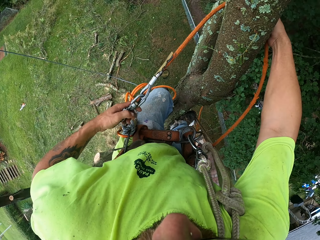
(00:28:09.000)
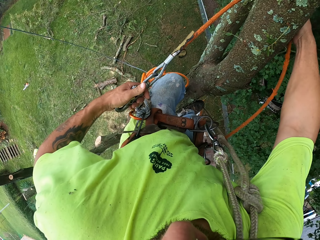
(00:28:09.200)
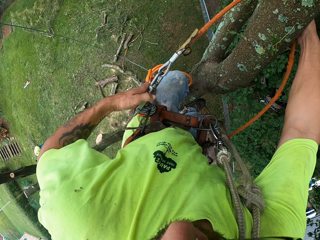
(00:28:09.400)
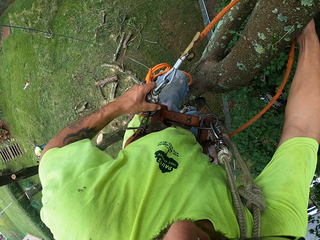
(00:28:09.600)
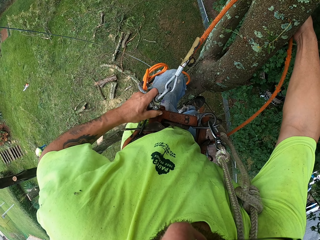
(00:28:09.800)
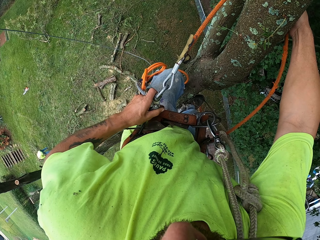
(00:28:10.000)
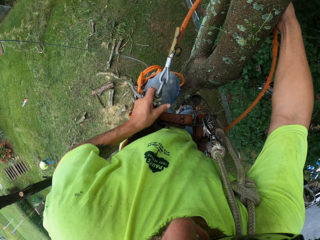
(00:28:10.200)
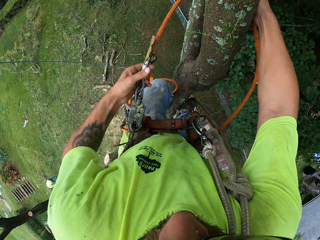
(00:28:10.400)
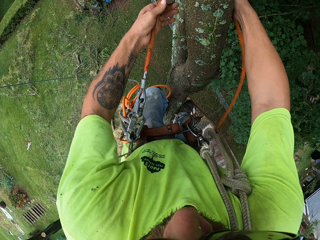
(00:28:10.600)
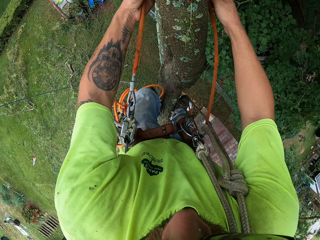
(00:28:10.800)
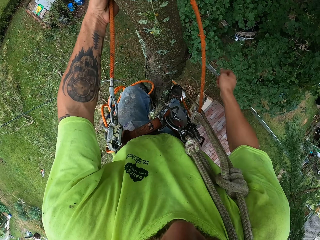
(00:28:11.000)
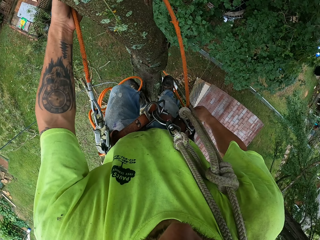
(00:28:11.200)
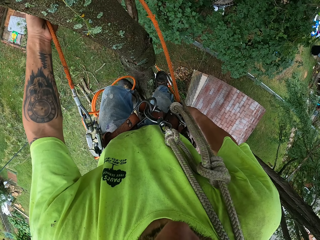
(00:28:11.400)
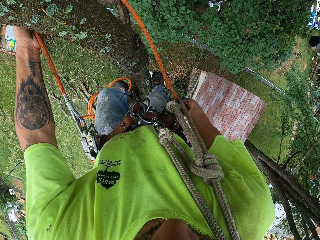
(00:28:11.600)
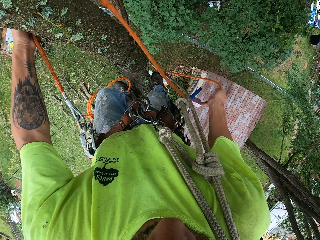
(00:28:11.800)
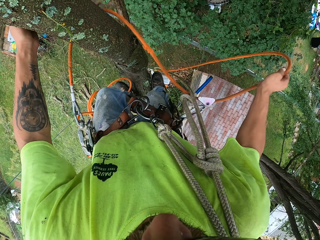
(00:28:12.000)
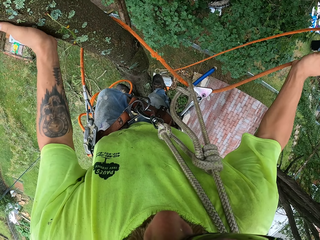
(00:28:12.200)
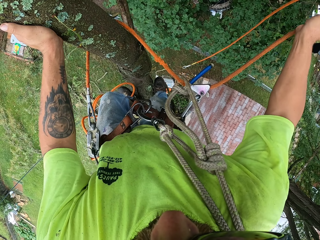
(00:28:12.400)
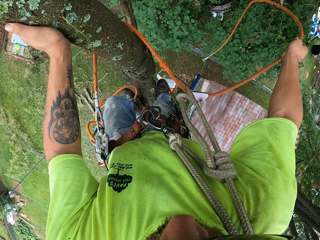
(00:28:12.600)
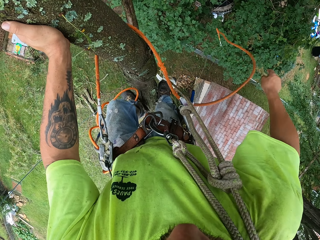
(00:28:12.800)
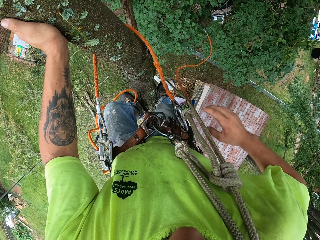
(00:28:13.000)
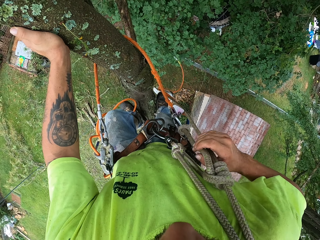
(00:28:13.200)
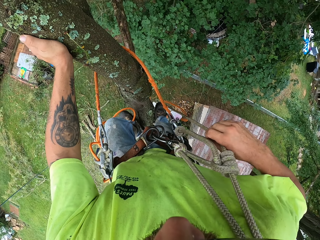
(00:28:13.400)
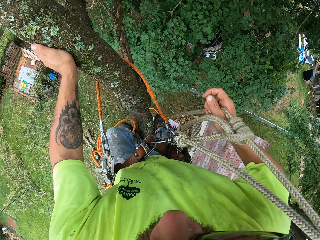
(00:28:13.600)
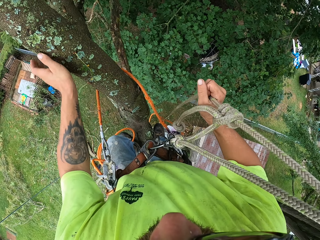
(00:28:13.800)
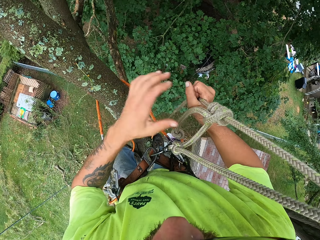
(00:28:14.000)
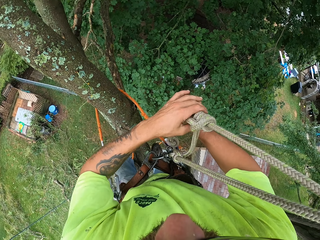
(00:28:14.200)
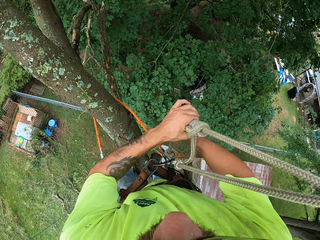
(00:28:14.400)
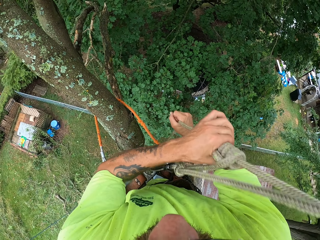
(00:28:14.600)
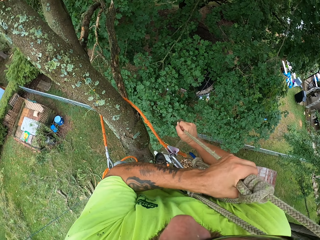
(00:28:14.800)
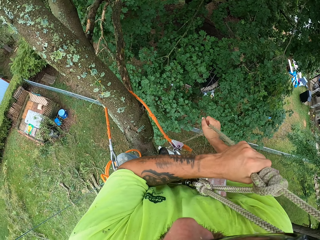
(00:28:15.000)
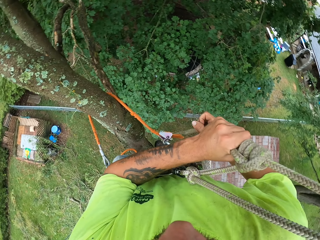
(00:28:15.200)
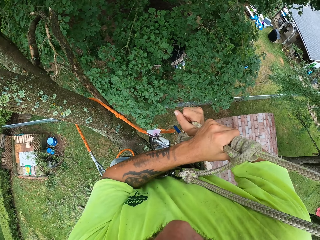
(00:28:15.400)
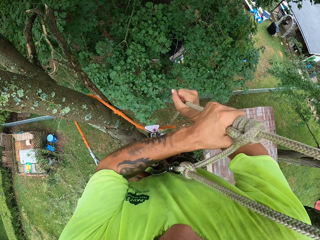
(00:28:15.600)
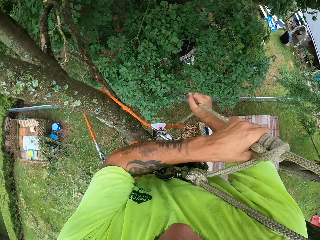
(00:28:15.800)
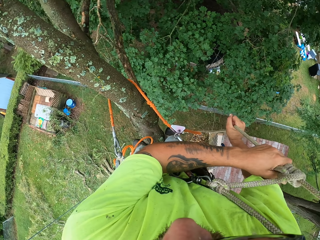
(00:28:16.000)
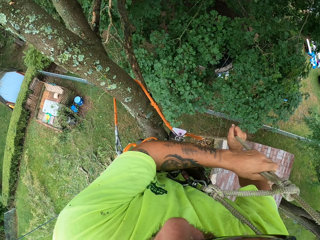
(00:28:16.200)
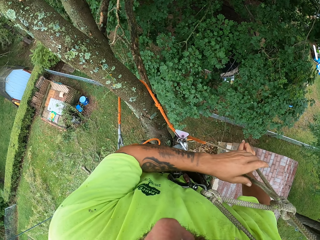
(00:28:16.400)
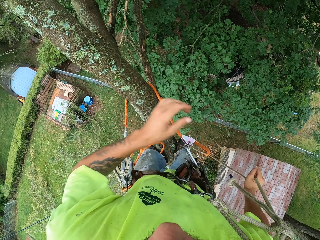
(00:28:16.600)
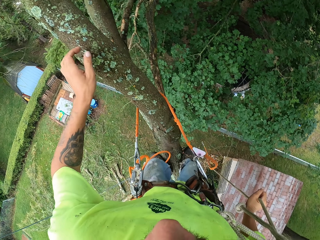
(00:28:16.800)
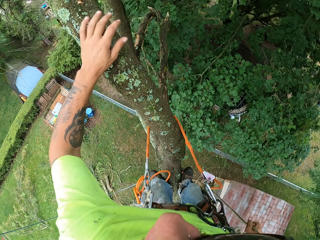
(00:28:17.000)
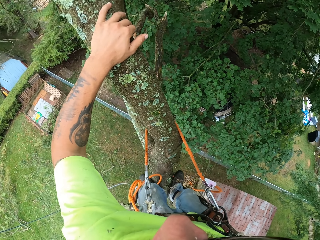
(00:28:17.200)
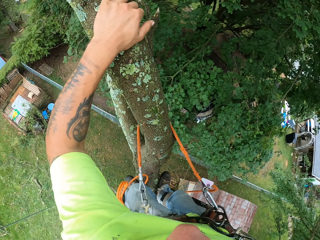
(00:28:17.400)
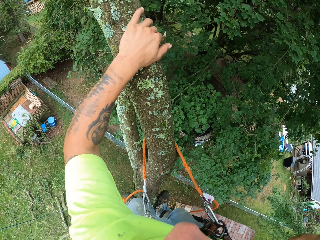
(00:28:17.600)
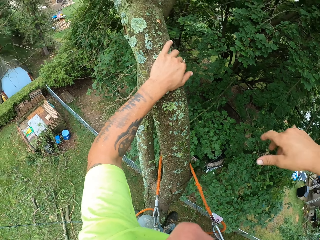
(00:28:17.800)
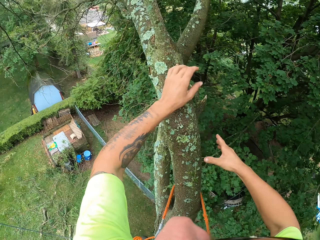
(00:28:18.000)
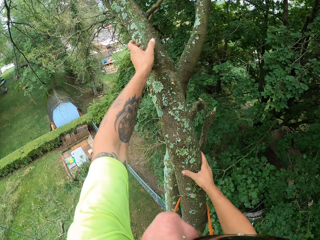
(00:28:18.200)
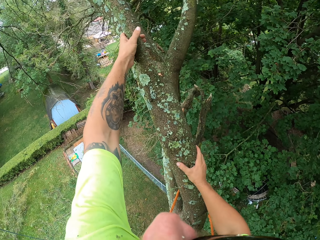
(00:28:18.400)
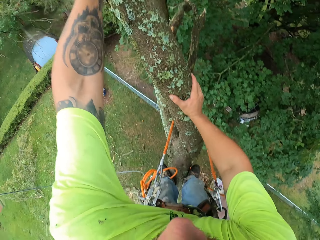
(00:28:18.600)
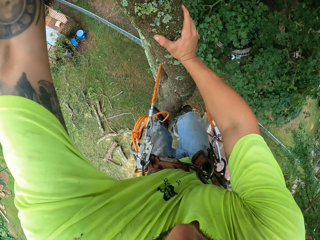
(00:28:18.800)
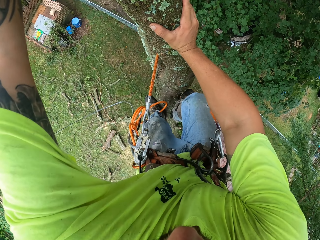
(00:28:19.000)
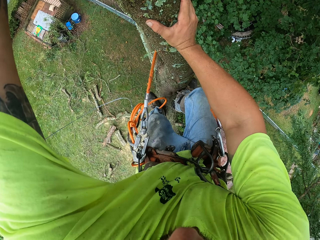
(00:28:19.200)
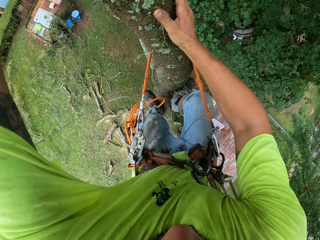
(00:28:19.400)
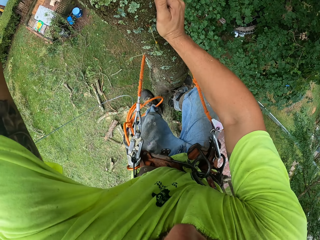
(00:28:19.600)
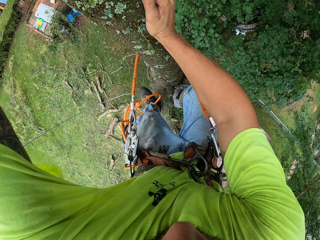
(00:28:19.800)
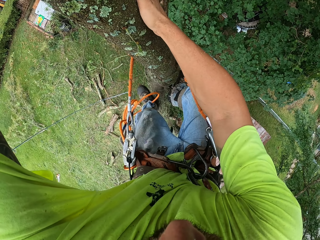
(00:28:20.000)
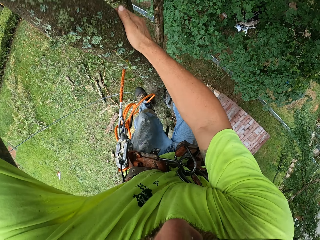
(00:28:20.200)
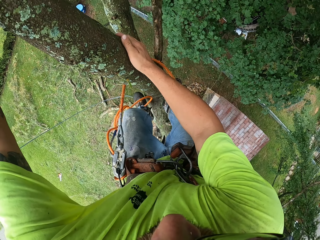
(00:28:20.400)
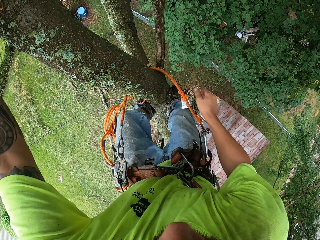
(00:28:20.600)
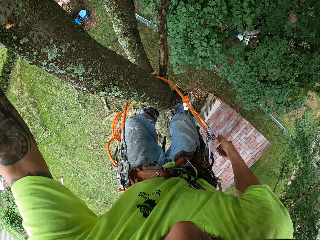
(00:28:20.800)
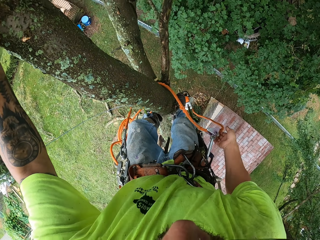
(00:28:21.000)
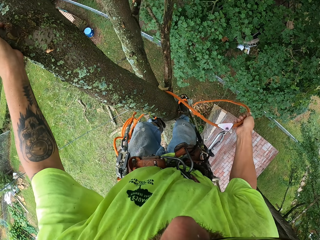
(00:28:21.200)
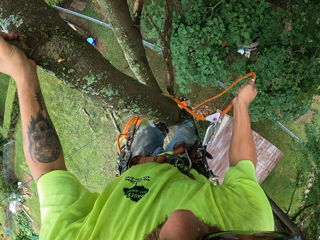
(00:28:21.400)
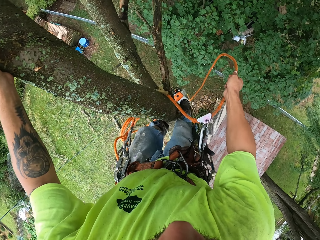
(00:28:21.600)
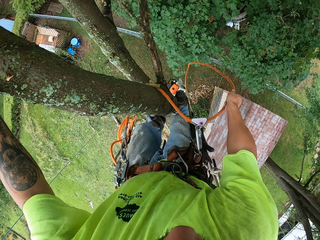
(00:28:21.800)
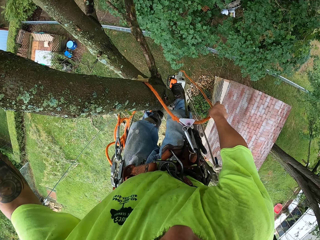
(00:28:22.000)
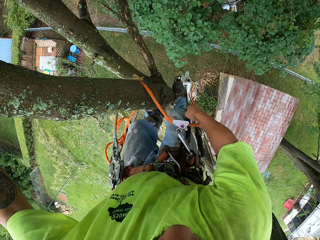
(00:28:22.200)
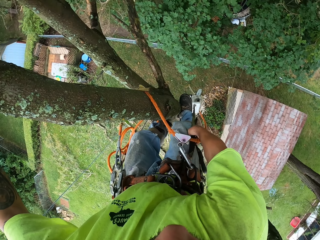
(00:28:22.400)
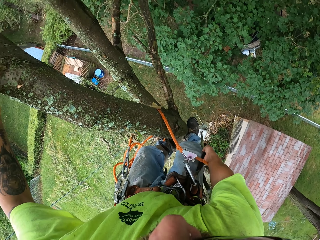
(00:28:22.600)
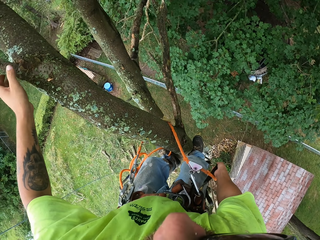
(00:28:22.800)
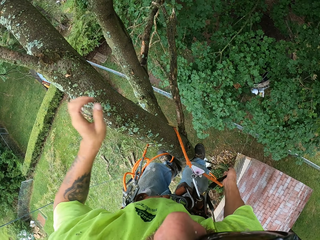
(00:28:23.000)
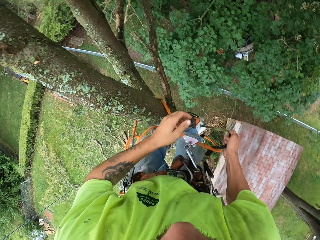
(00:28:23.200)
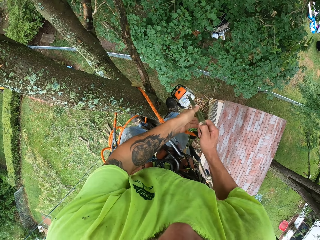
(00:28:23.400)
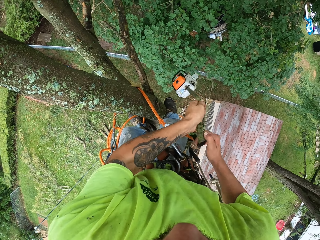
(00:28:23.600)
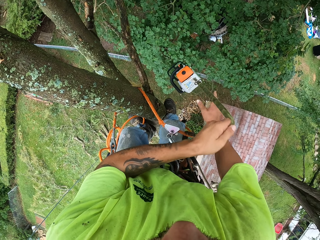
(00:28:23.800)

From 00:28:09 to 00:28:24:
The camera wearer hooks the orange rope to his harness with his left hand. He pulls the rope with his right hand. He pulls a knot up the rope. He puts his hands on a tree. He looks down. He adjusts the rope.

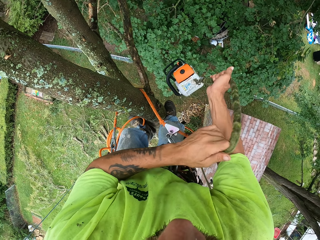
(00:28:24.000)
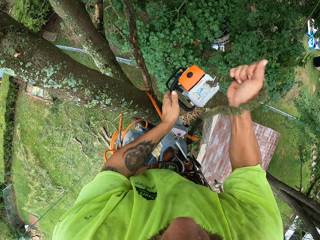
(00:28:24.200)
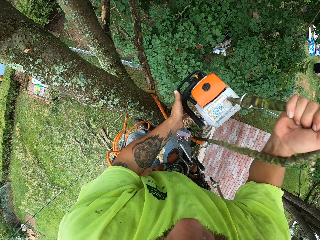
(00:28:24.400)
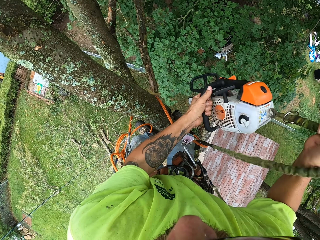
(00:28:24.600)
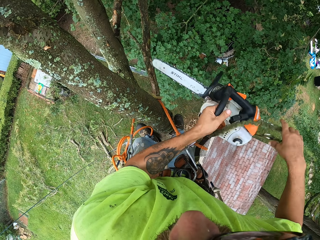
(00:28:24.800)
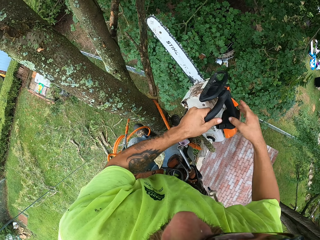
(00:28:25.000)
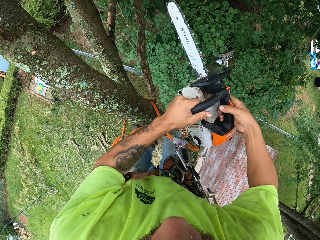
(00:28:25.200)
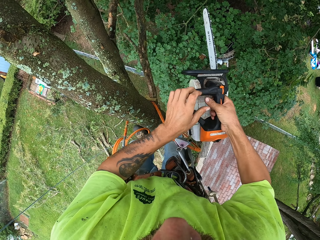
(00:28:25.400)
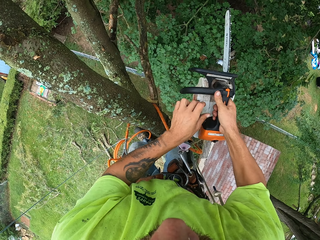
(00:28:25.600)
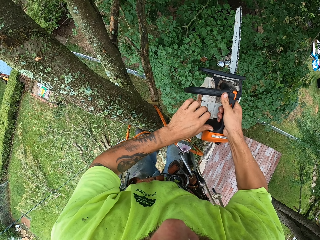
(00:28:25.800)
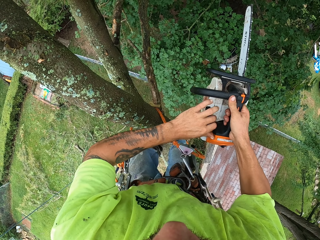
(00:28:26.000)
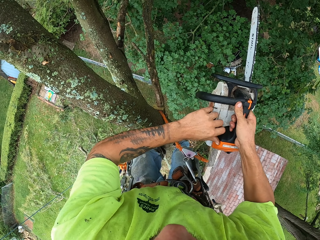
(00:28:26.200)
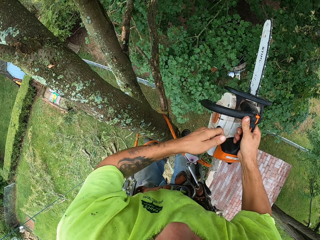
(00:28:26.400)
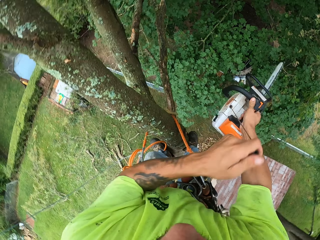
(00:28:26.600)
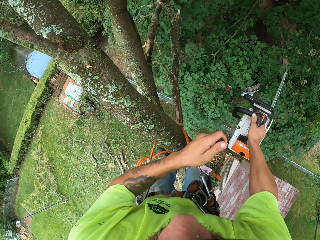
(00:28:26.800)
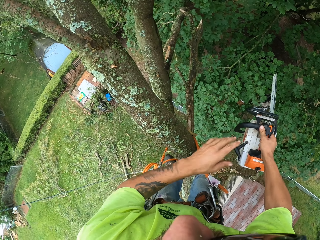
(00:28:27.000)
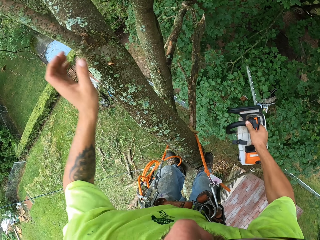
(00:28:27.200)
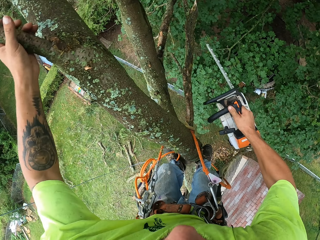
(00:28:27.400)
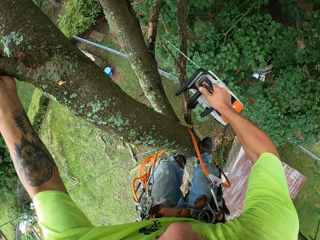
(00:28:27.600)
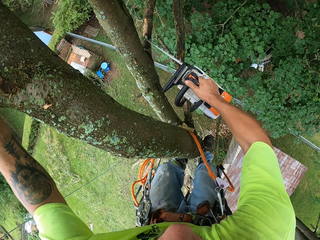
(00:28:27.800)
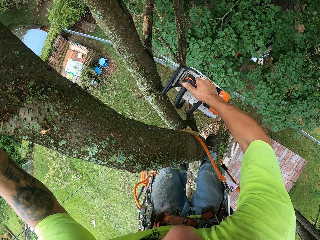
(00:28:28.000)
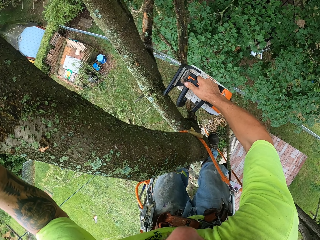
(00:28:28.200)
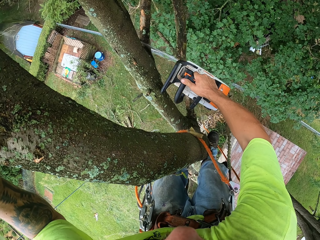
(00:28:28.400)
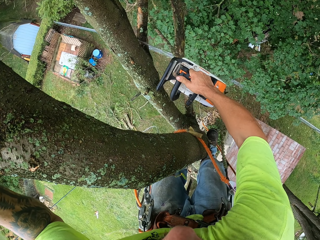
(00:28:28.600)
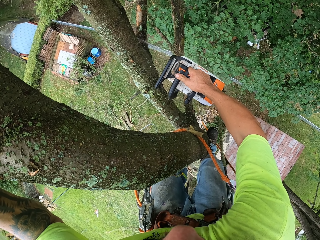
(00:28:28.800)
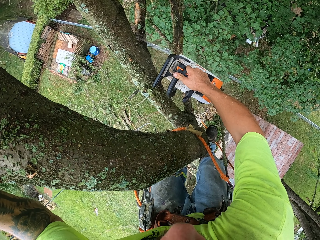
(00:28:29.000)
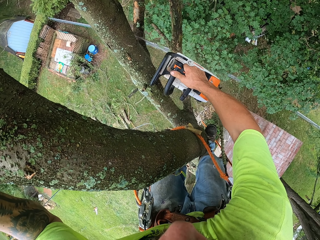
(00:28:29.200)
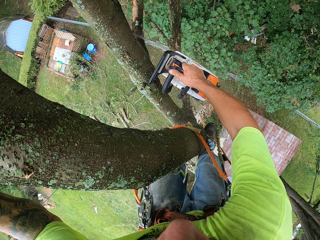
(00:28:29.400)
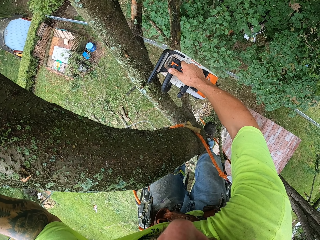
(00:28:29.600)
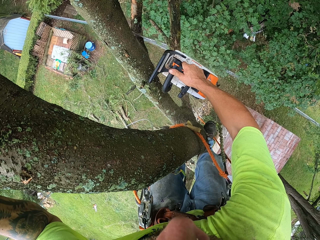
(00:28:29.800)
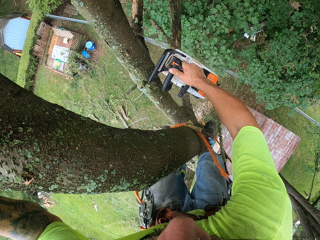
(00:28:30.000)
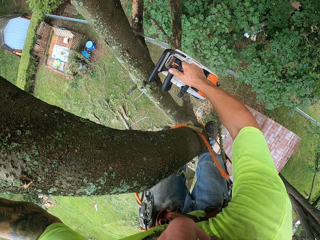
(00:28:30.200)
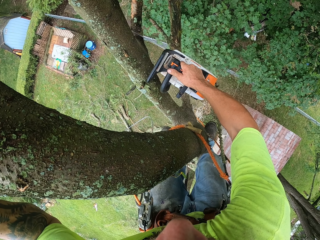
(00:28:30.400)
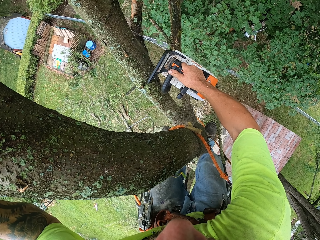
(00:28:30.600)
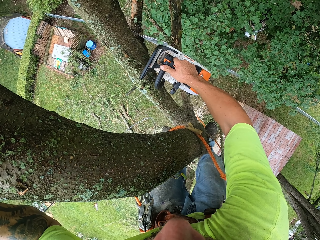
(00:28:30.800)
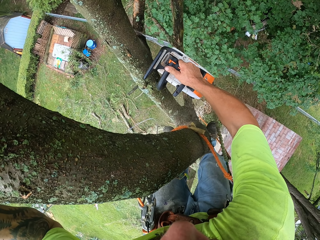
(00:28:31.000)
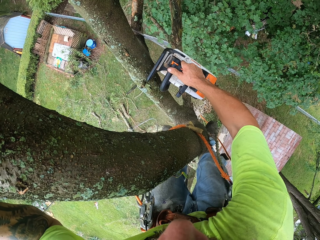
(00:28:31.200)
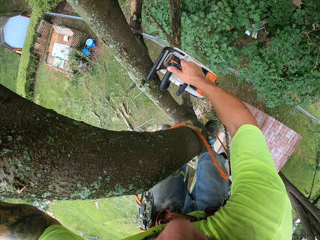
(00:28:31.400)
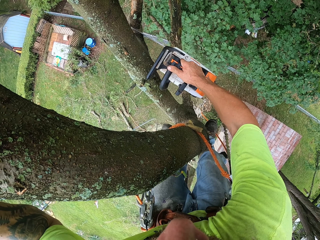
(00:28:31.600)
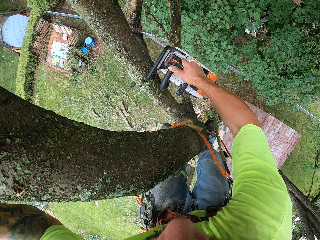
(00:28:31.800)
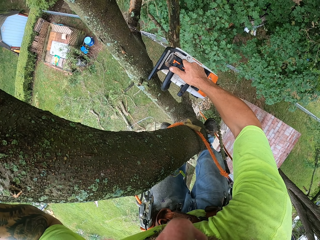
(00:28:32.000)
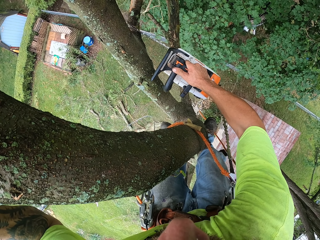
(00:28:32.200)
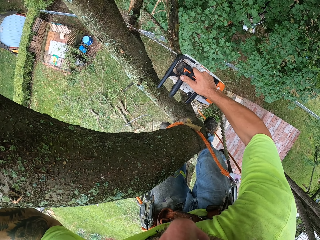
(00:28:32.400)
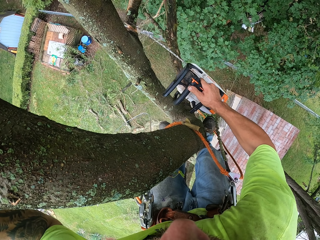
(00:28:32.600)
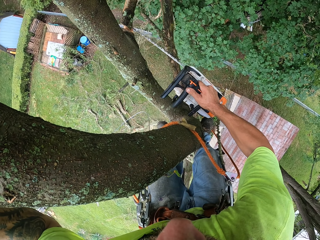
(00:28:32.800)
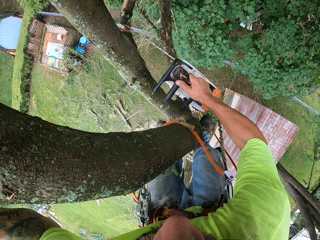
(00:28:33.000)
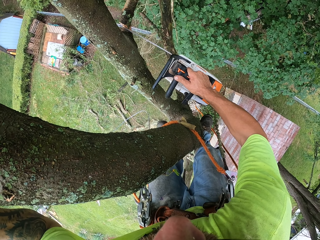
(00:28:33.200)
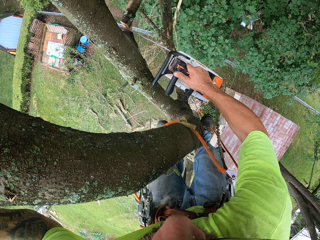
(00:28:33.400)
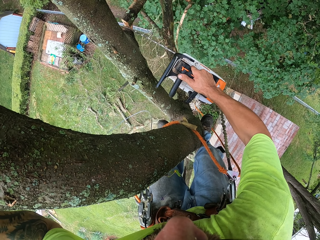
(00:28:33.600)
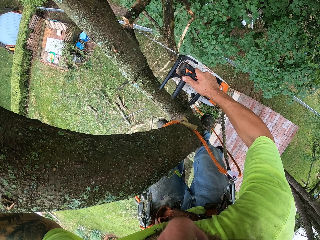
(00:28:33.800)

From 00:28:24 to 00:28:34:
The camera wearer pulls a chainsaw with both hands. They start the chainsaw. They cut a tree branch with the chainsaw.
